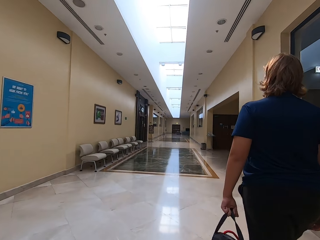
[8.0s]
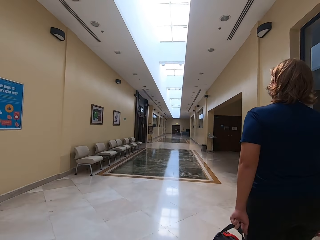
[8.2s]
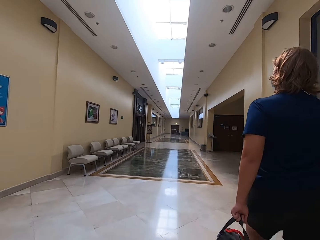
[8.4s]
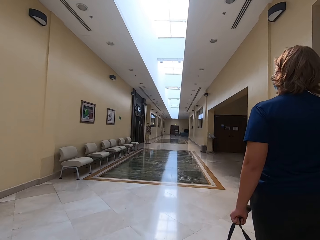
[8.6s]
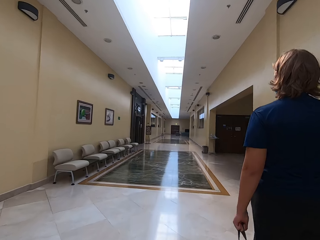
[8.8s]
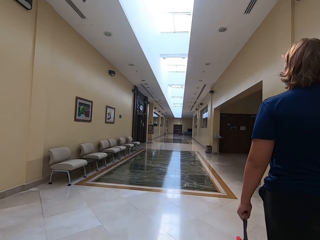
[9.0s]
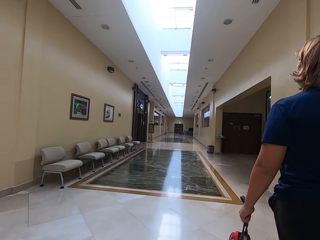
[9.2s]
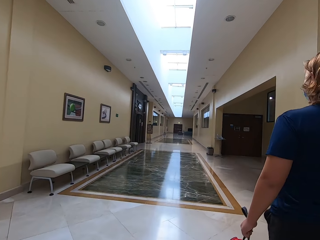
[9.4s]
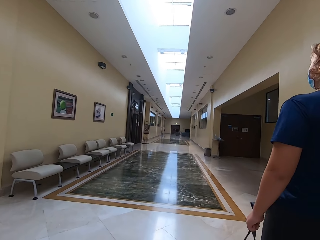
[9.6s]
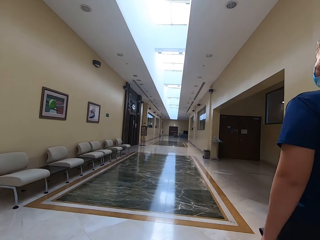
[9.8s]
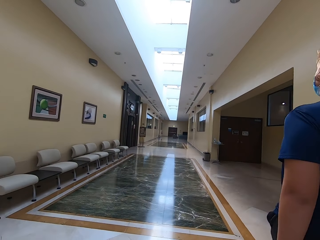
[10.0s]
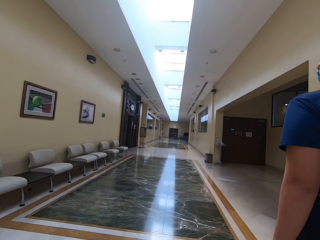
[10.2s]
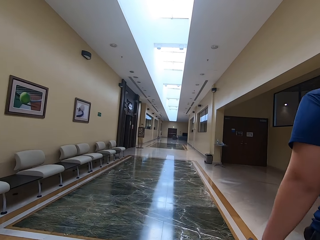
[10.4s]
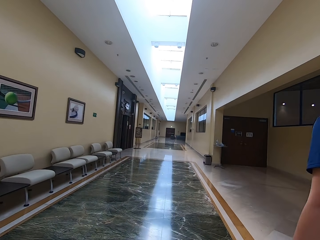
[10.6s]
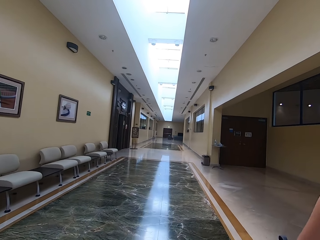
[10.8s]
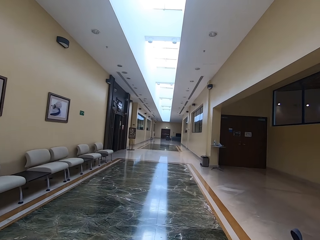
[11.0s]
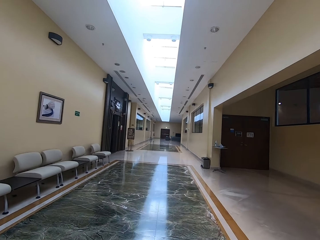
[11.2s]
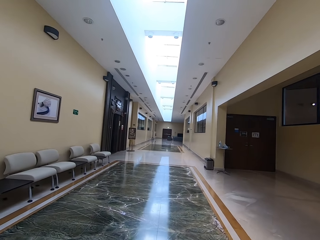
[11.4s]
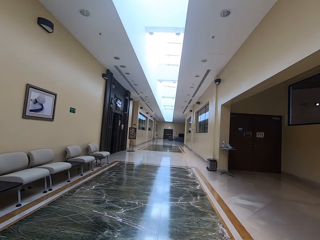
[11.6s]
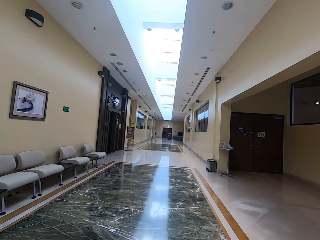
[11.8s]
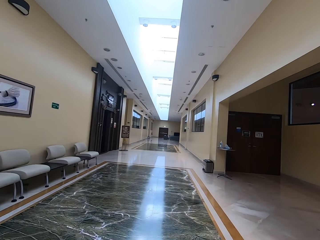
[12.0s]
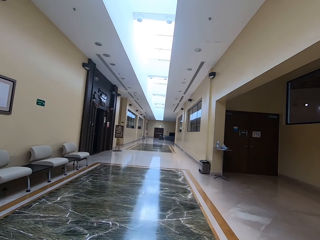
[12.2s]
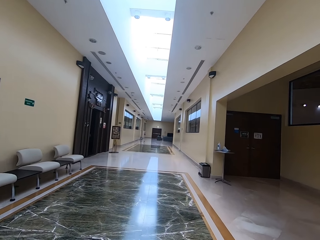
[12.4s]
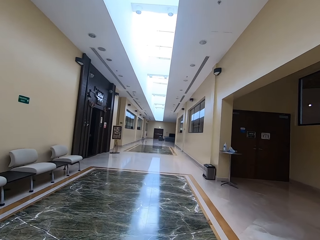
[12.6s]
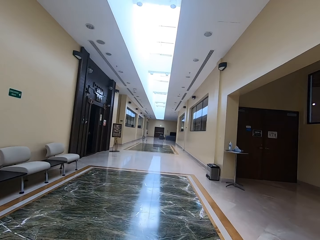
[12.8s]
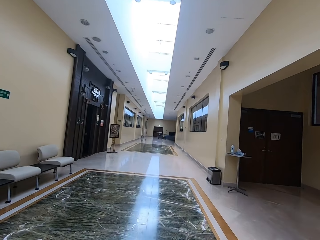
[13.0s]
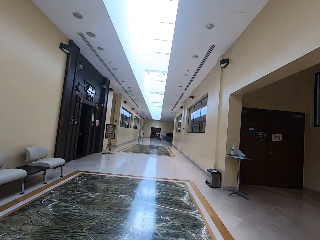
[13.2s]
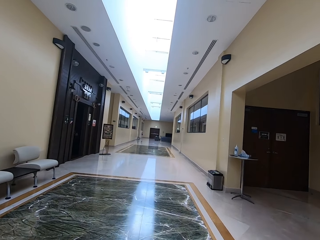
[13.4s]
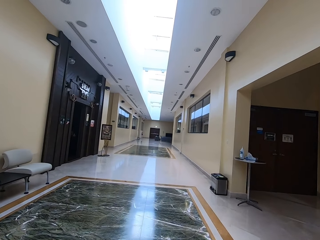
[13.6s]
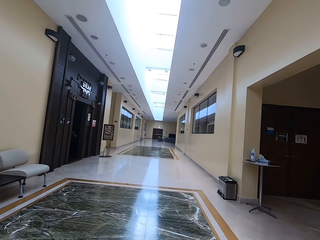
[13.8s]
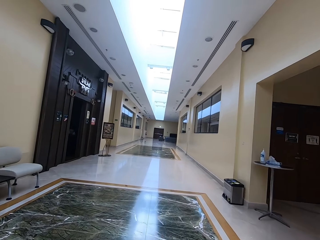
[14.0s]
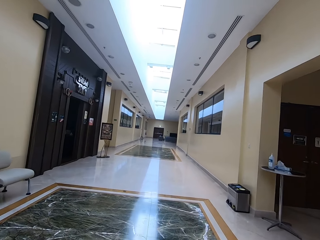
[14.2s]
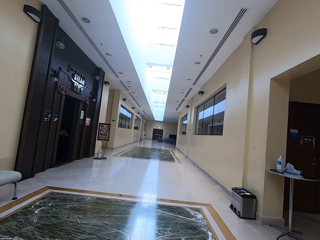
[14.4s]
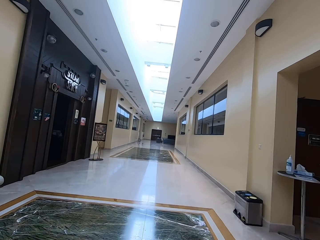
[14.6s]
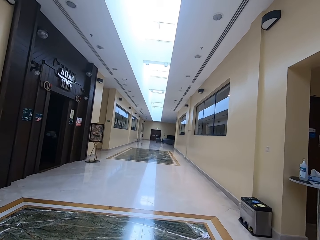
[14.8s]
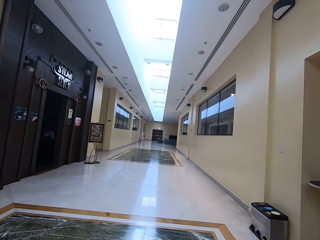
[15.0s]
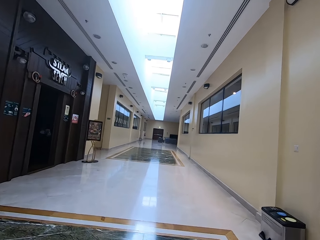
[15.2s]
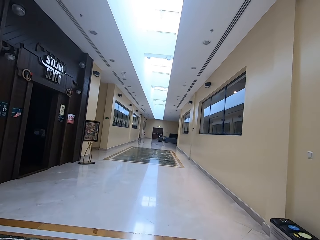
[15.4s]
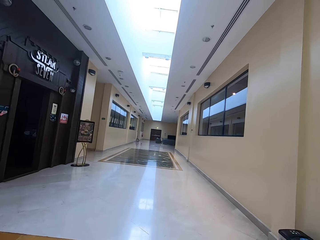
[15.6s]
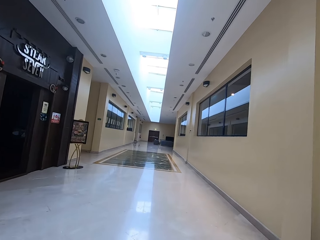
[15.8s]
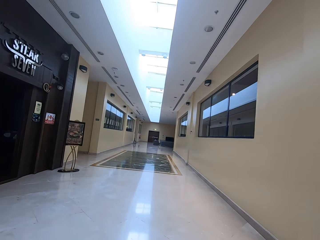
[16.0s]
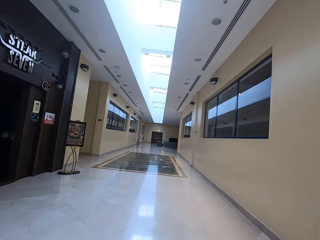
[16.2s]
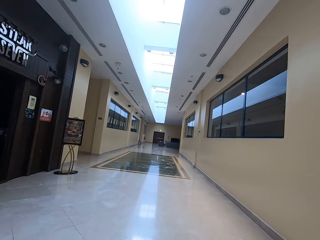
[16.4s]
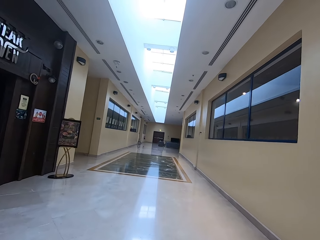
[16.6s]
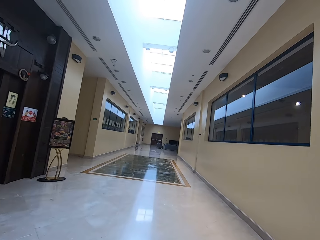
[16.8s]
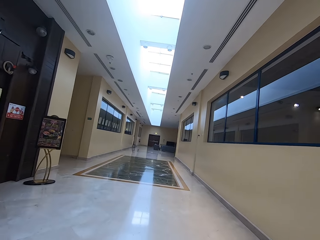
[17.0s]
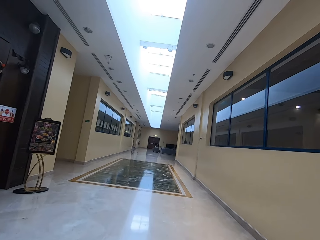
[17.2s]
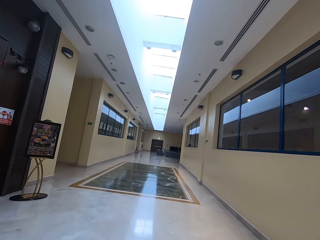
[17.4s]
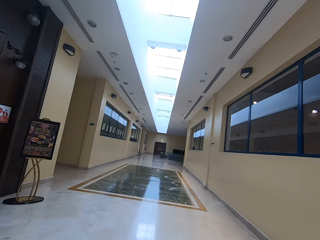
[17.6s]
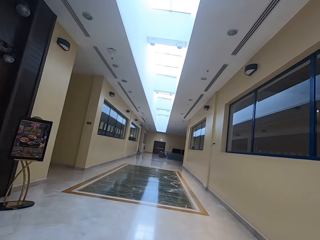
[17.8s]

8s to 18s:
A woman walks in the building. The camera wearer walks in the building.

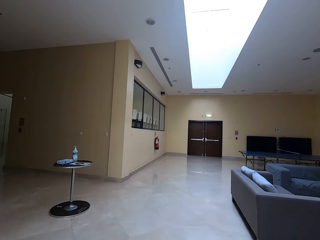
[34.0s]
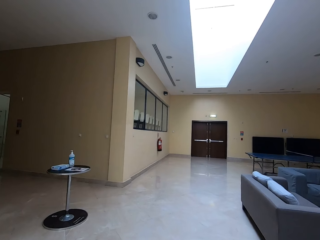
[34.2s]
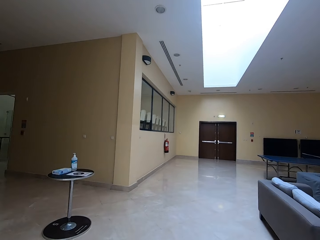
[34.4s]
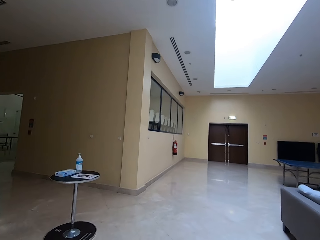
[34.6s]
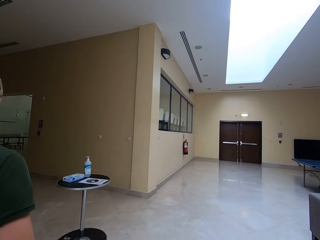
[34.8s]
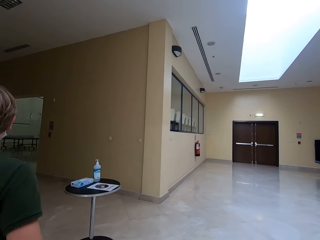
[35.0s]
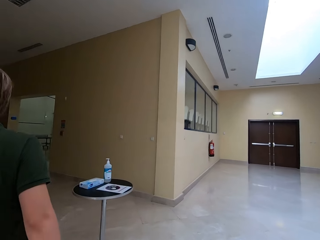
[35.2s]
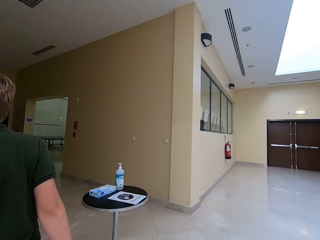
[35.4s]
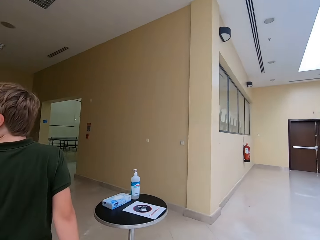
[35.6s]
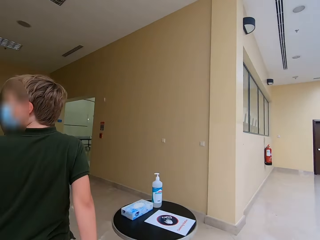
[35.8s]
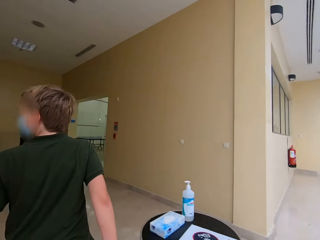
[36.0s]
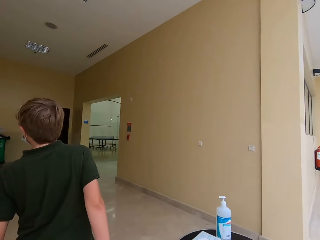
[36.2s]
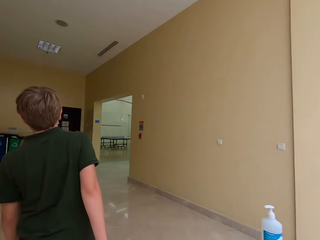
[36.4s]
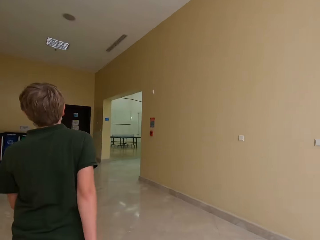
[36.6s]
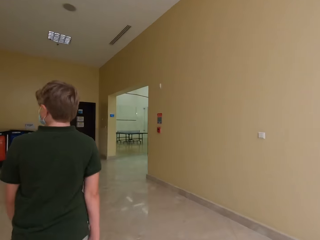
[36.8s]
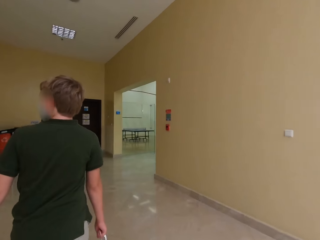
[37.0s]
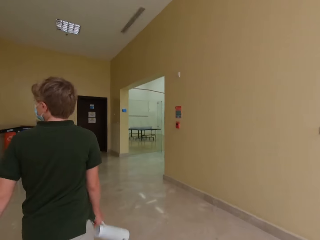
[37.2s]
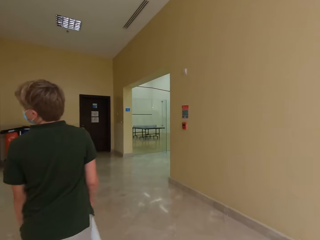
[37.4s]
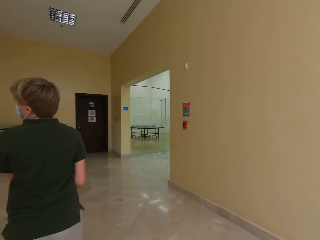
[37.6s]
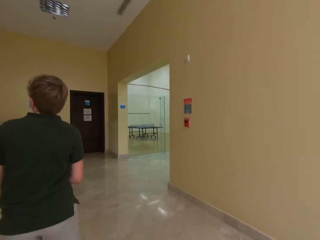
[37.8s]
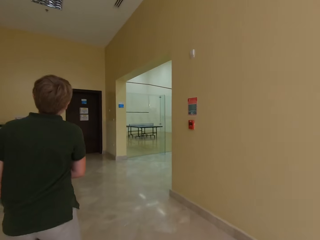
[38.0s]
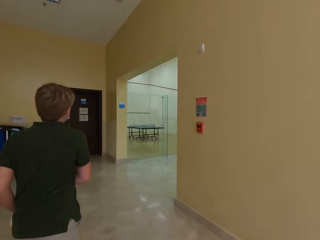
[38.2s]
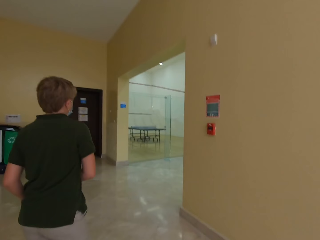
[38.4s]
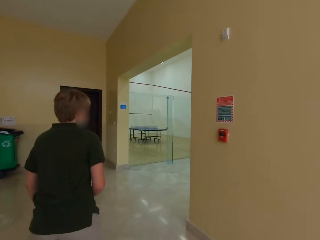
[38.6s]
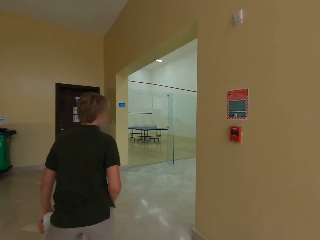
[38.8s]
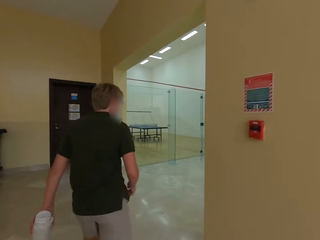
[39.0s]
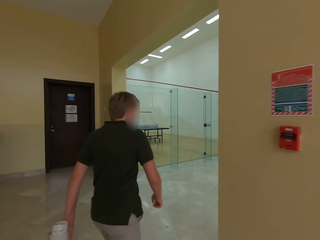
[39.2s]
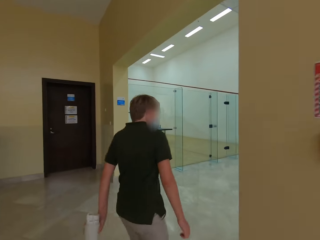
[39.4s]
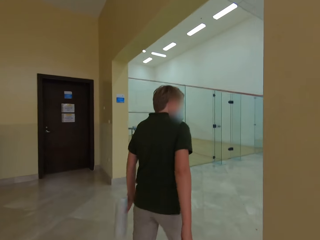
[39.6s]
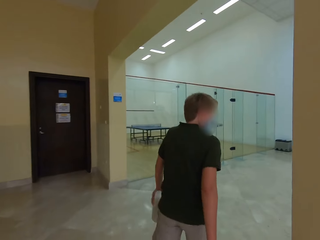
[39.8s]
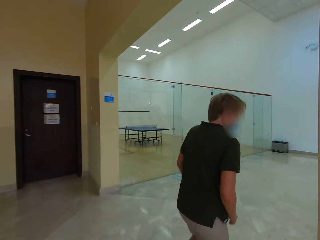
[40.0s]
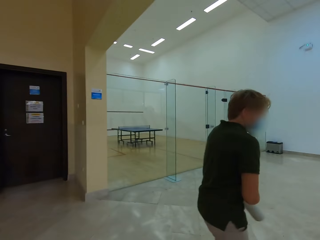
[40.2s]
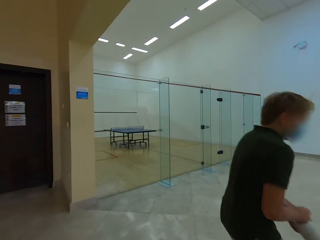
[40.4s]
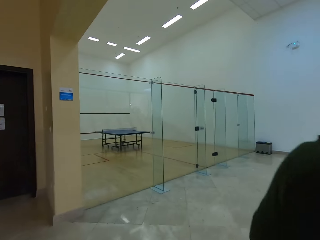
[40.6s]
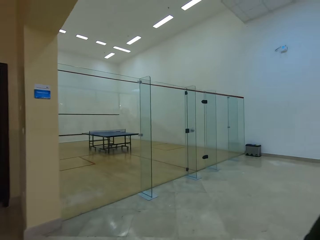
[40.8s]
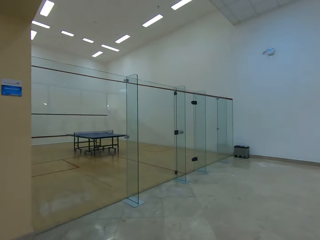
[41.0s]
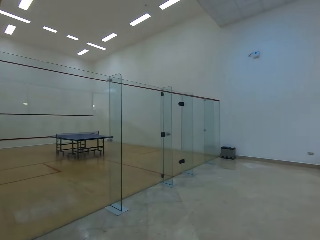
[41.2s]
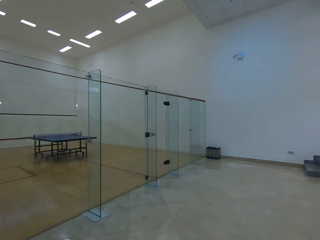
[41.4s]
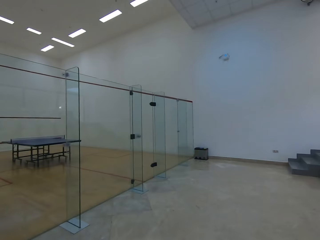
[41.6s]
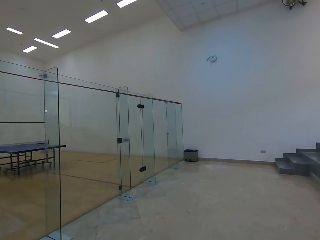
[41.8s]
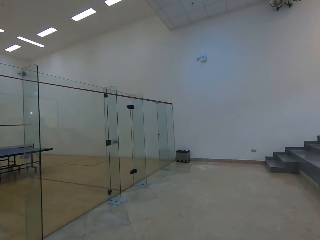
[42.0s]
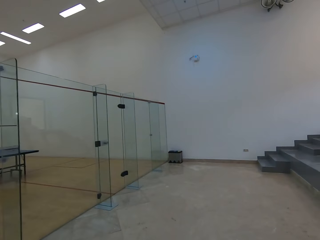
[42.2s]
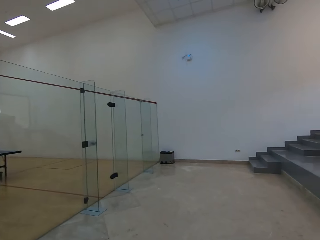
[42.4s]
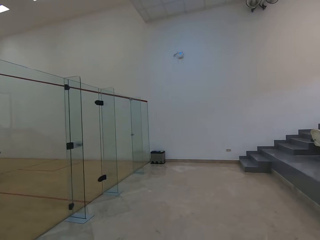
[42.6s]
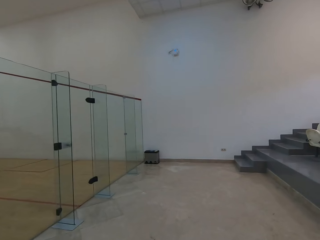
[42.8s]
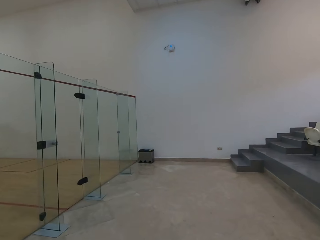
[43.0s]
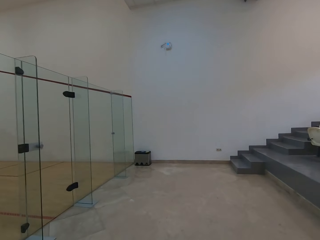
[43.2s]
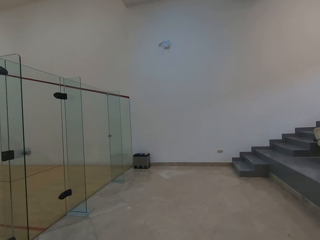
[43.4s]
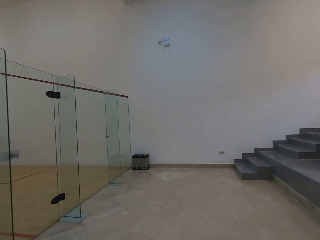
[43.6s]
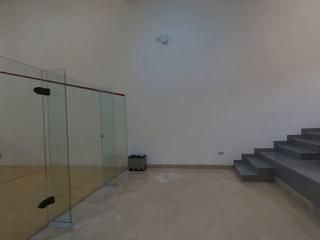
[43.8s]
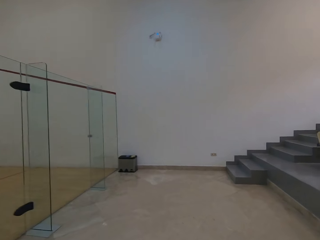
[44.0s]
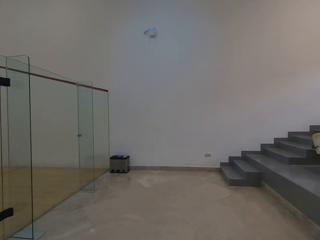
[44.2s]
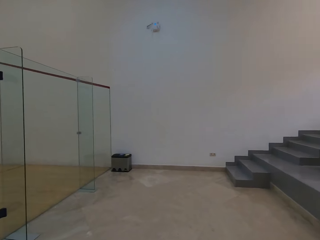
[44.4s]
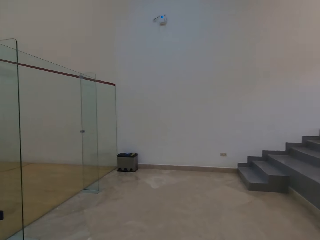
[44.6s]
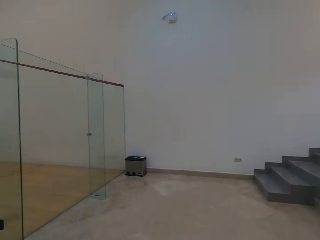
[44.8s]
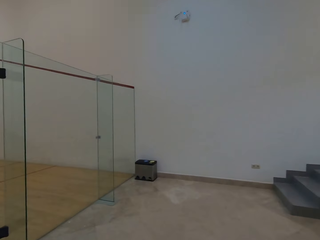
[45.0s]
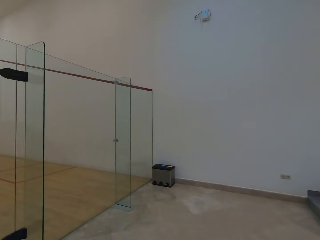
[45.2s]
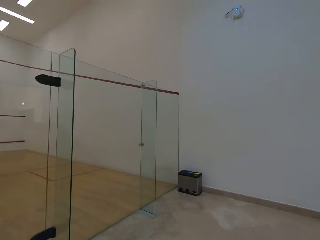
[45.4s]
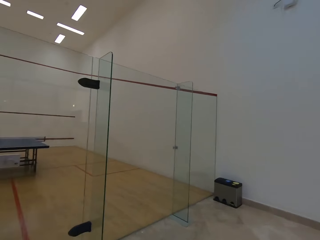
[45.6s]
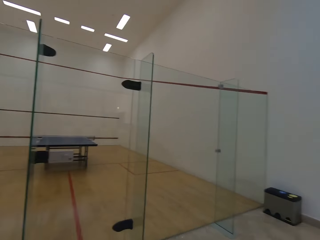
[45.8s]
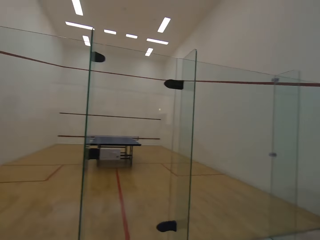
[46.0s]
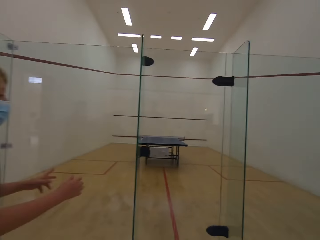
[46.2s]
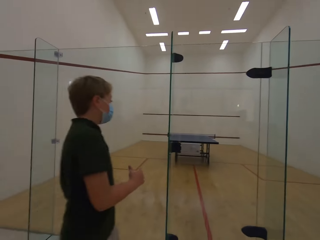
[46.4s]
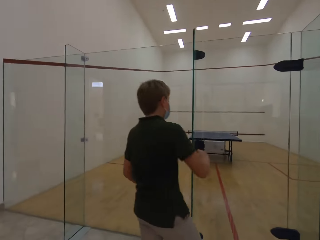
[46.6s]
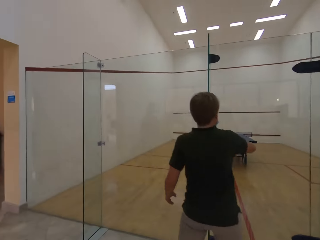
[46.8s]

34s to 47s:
A man walks in the building. The man moves the water bottle to the left hand. The camera wearer walks in the building.
